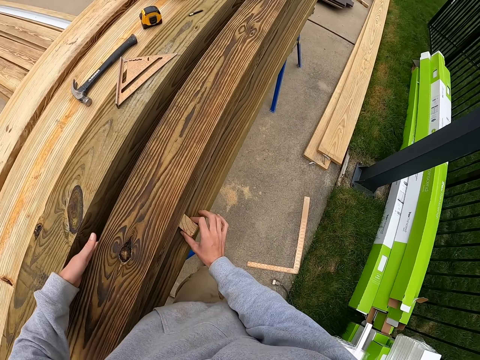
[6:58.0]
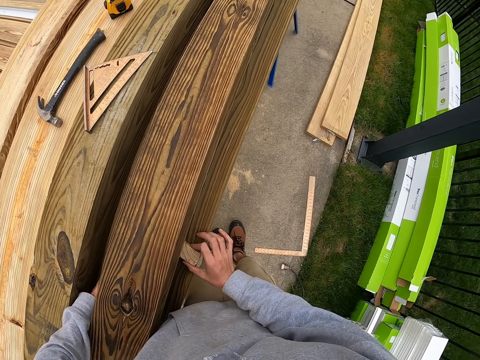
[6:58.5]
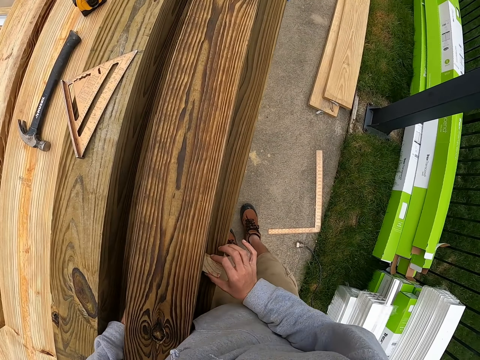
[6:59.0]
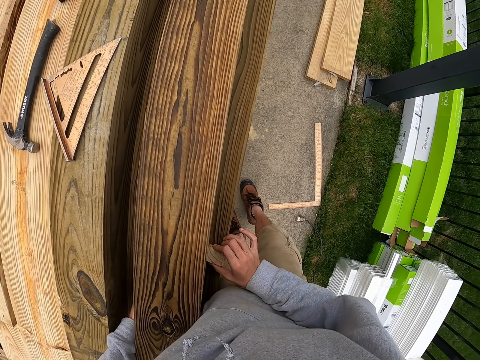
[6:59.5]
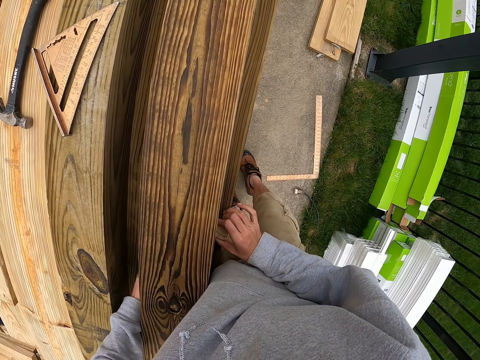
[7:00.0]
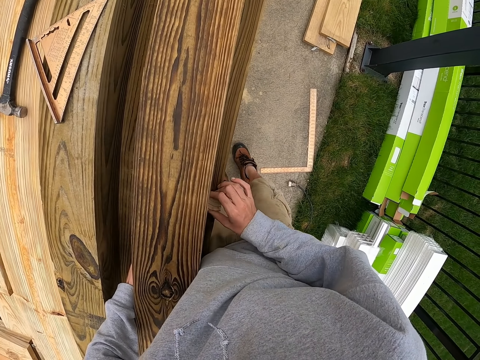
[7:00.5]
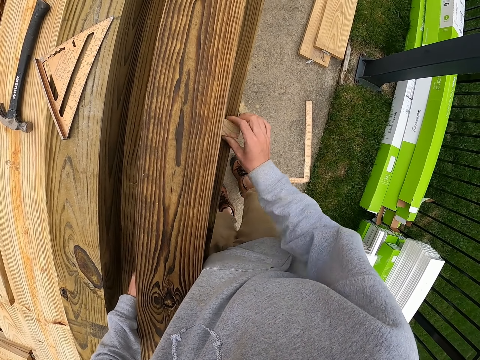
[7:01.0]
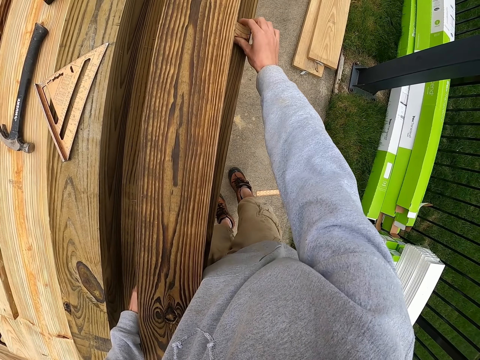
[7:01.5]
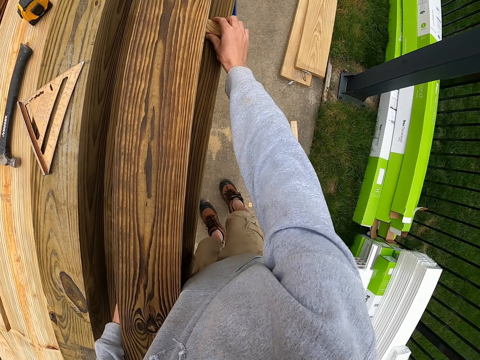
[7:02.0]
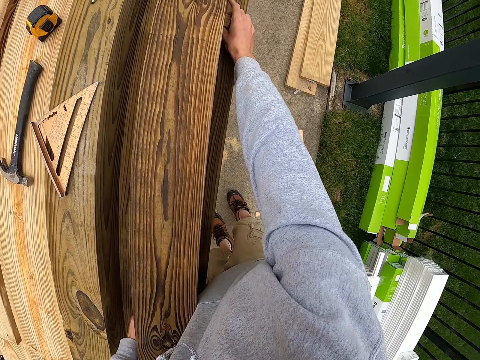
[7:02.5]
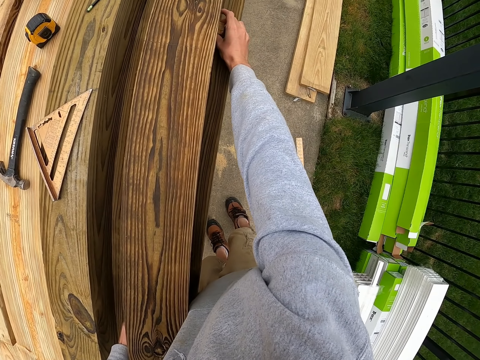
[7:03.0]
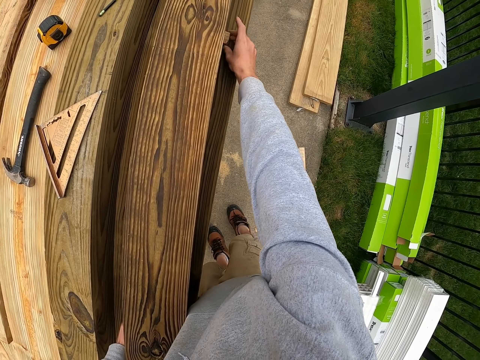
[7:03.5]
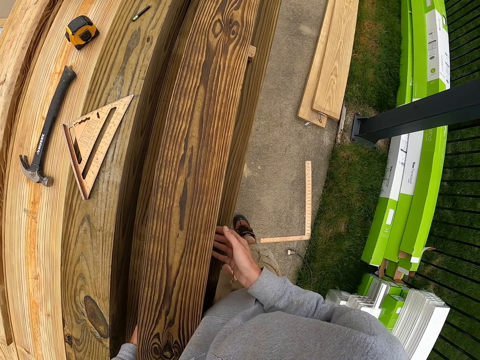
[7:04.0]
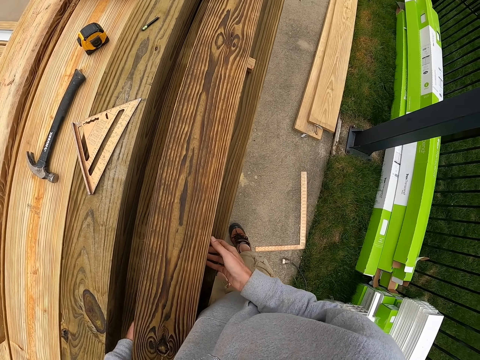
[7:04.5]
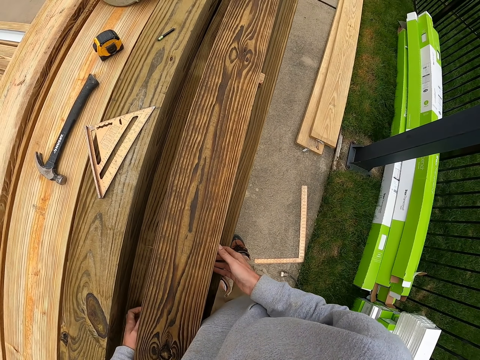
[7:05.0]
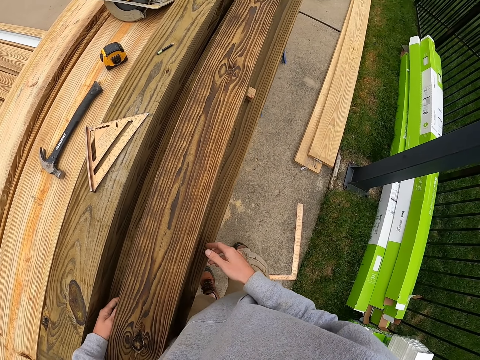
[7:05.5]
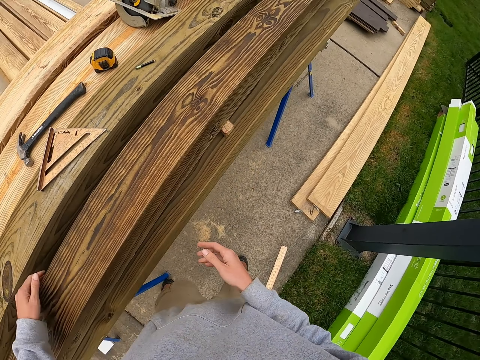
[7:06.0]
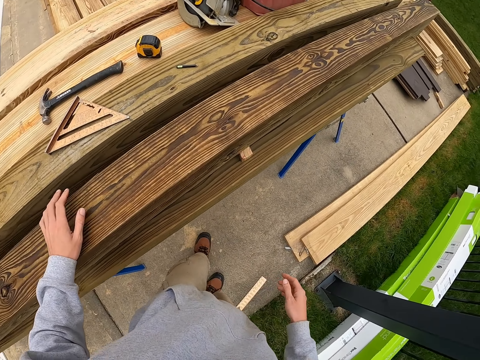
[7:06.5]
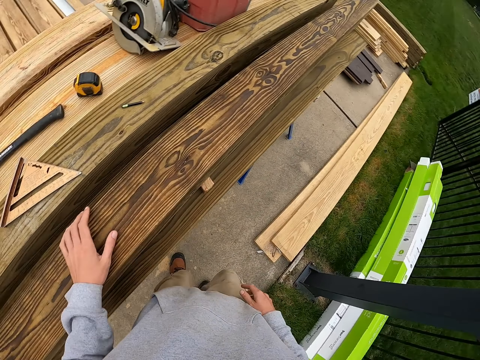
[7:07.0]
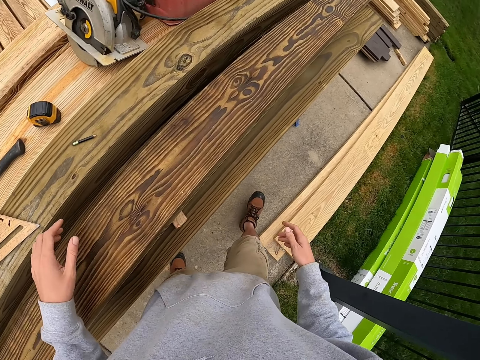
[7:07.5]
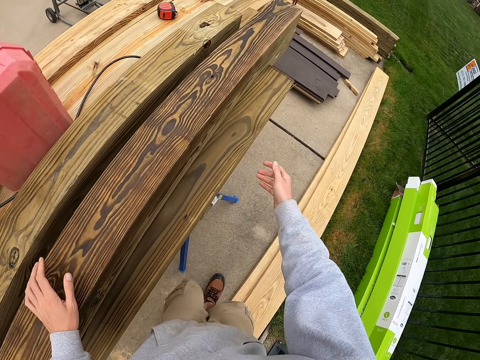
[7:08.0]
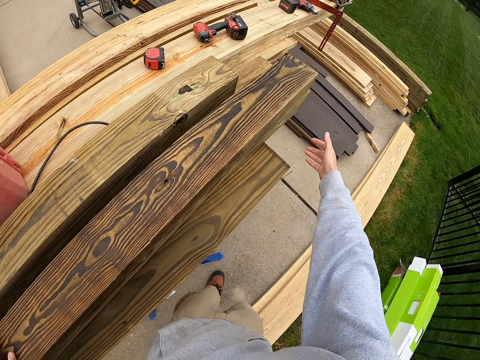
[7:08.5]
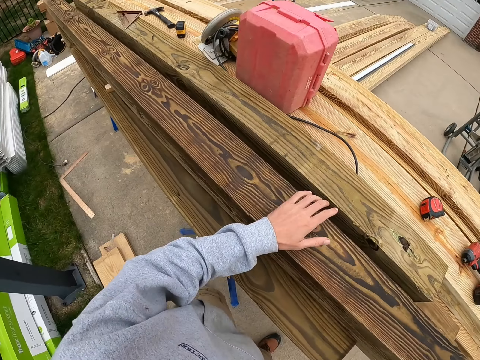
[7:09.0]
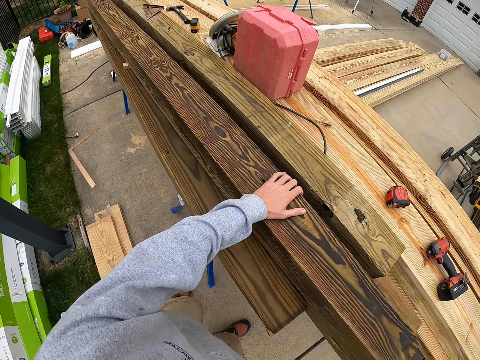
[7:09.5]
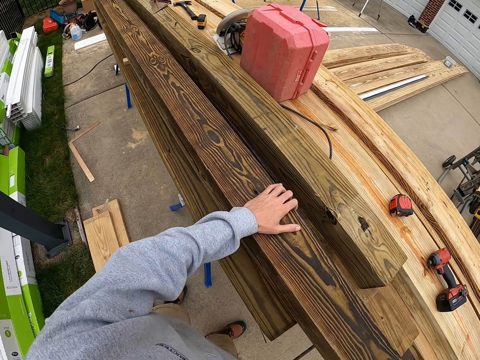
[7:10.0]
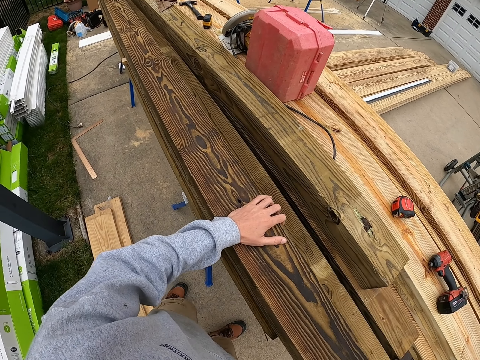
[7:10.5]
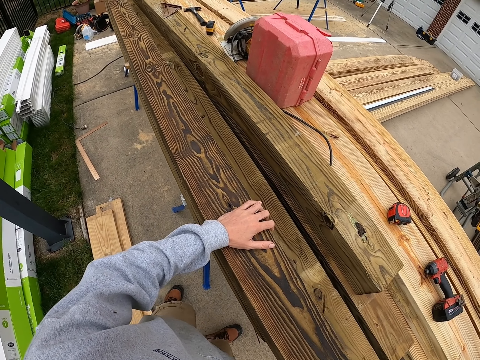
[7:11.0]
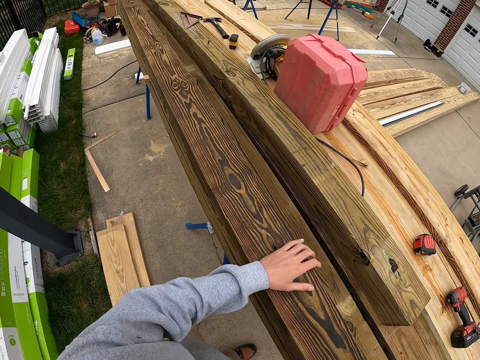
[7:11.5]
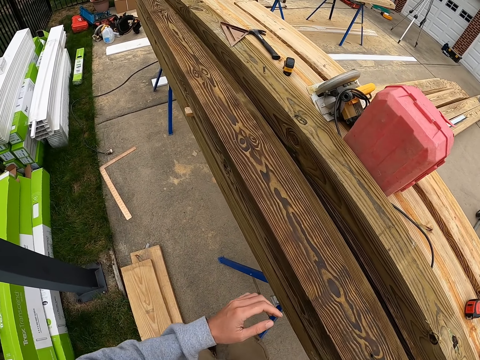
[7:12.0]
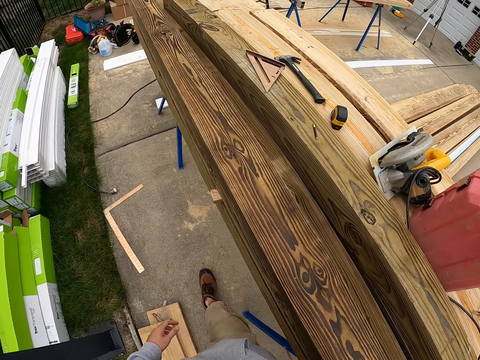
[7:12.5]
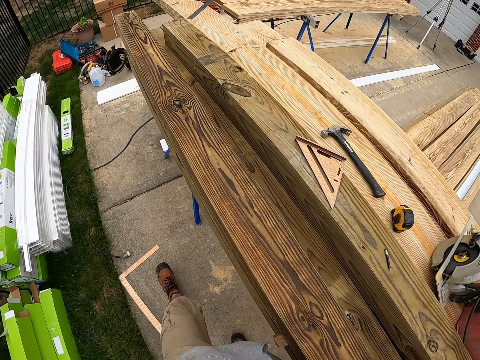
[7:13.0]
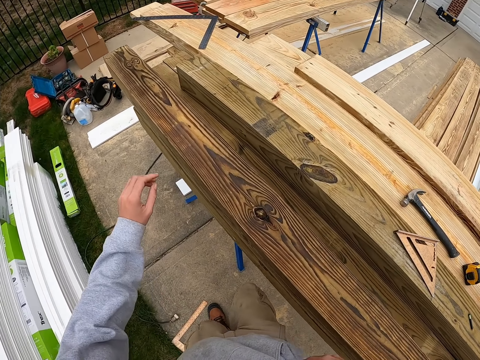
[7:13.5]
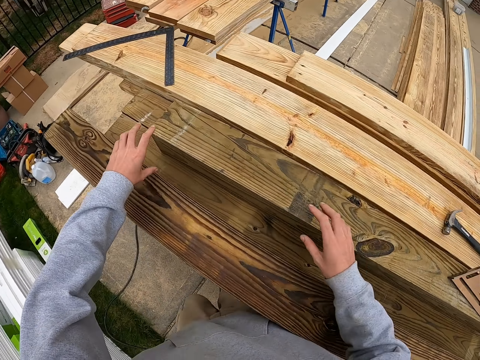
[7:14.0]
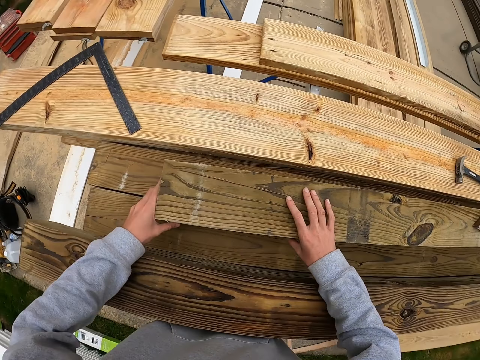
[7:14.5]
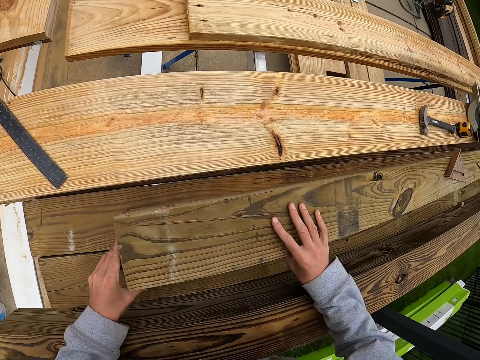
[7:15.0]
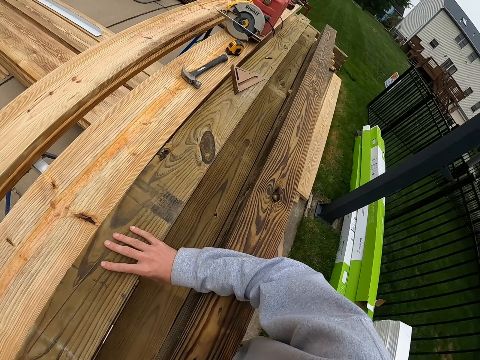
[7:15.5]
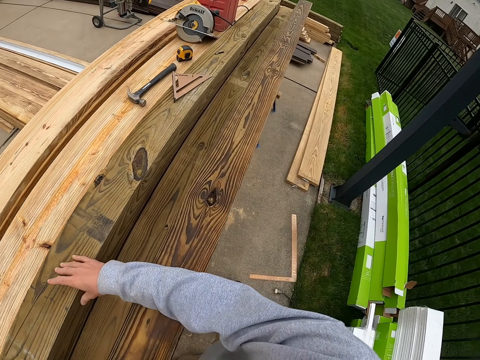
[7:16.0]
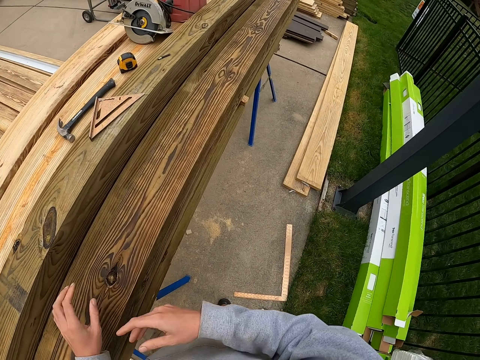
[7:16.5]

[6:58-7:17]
The camera wearer moves the wood. They walk on the floor. They move the timber. They walk on the floor. They move the timber.

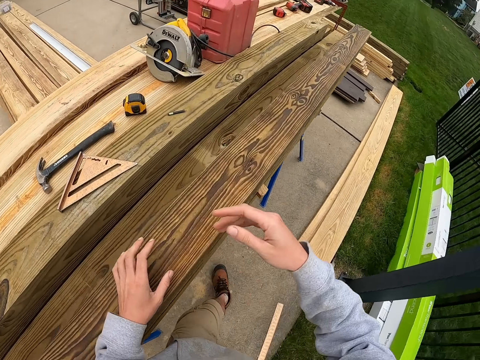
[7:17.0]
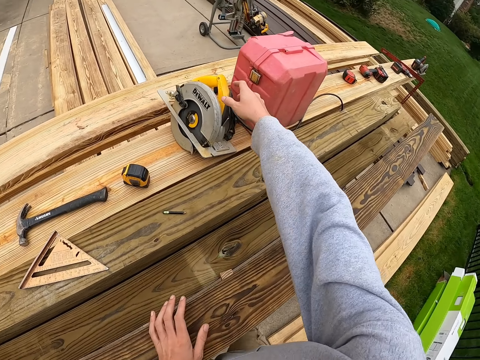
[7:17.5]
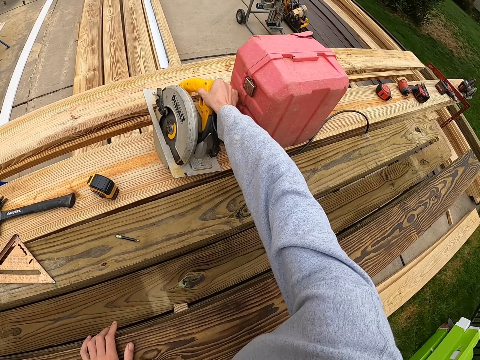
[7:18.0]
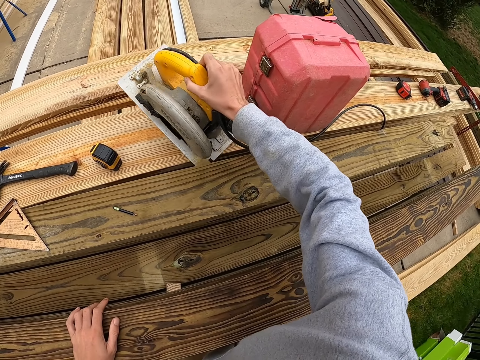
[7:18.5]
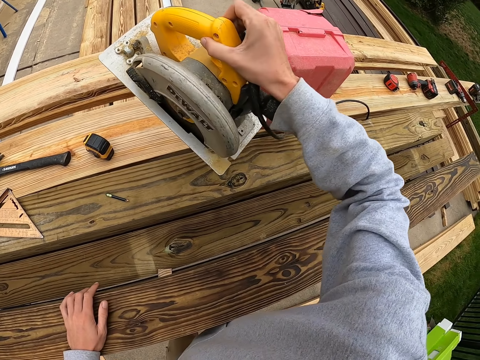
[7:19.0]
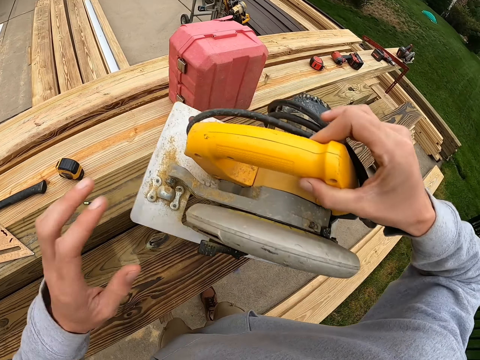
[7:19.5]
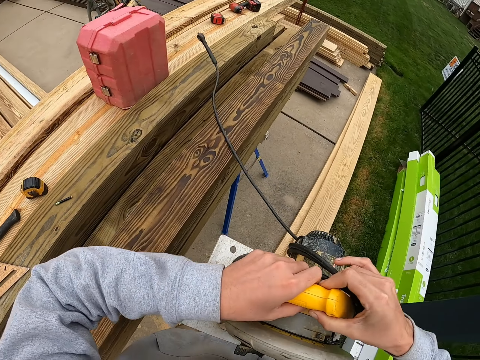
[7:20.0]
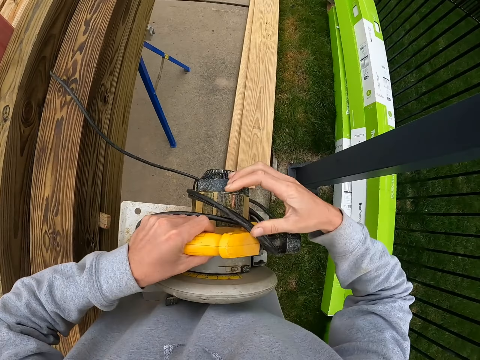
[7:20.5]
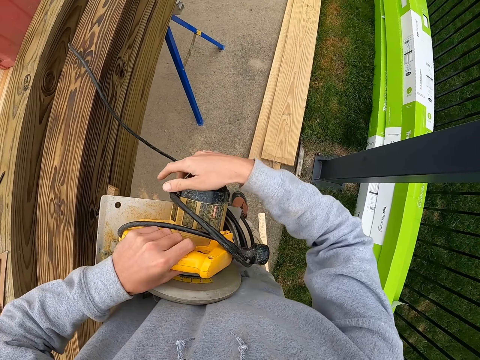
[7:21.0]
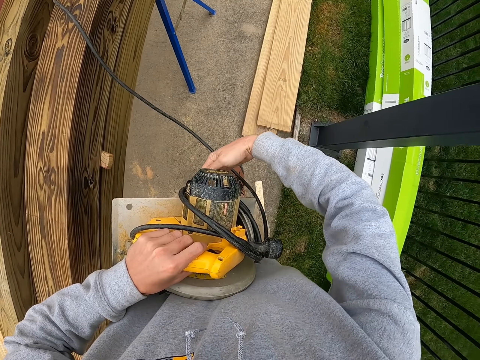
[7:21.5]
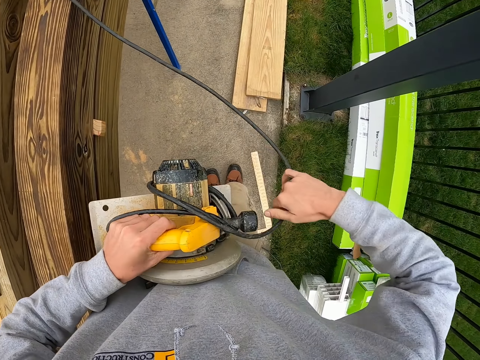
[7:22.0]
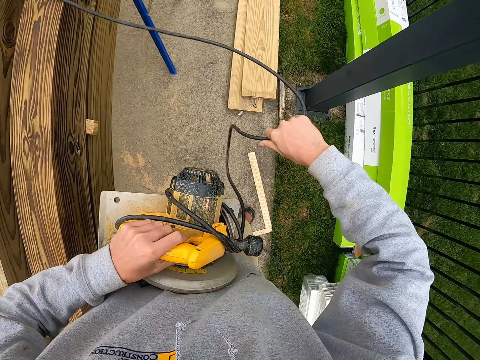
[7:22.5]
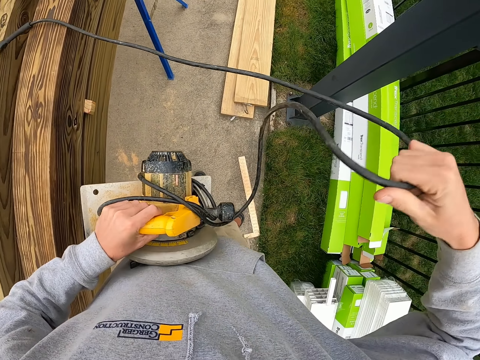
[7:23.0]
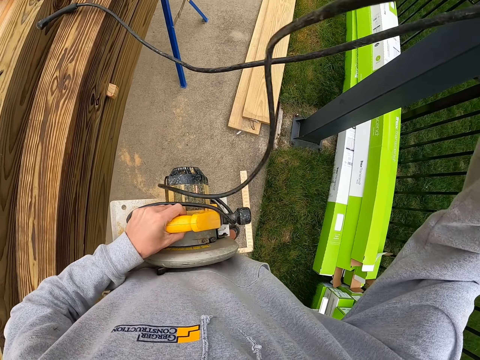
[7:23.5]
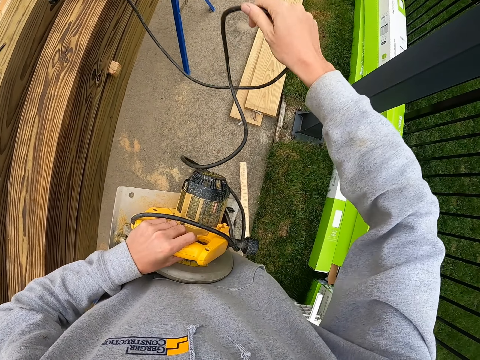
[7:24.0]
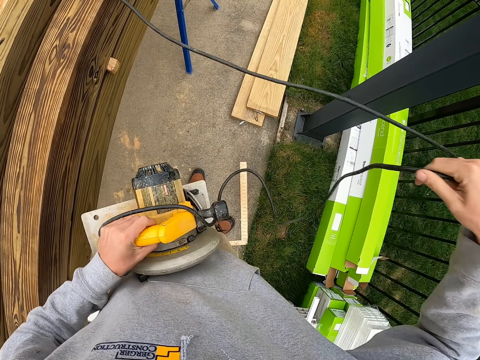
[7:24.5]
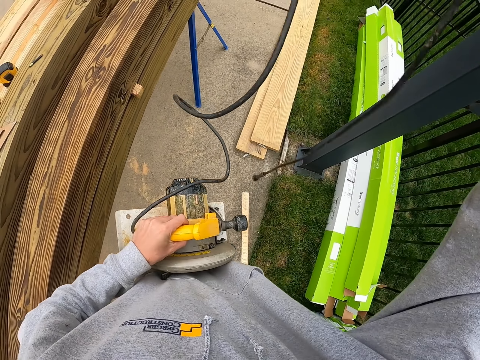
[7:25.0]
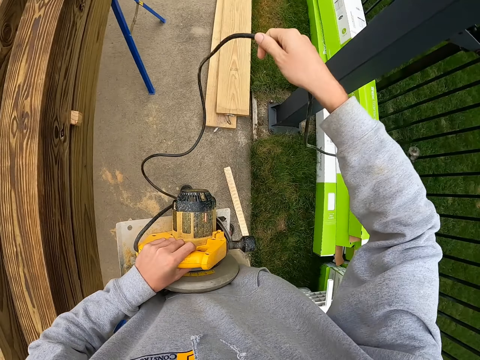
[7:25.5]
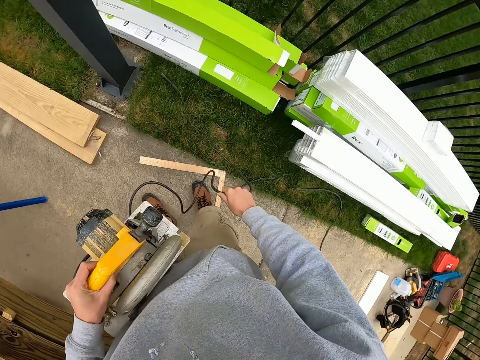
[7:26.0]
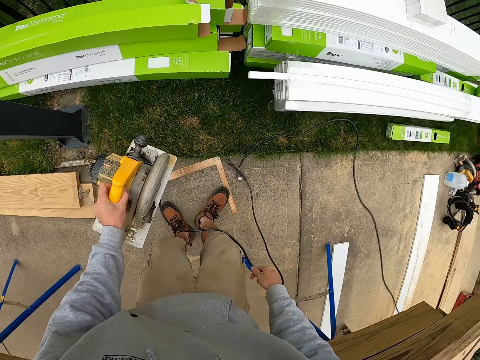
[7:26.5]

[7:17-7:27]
The camera wearer picks up a circular saw. They unwind the wire.
